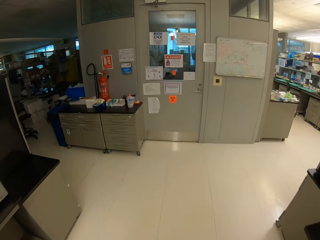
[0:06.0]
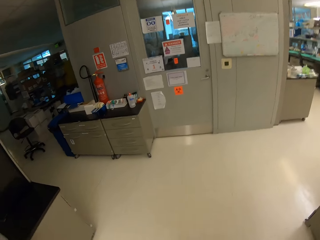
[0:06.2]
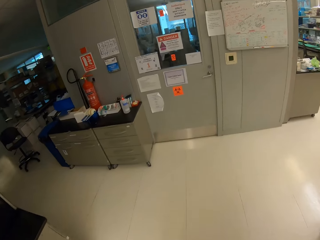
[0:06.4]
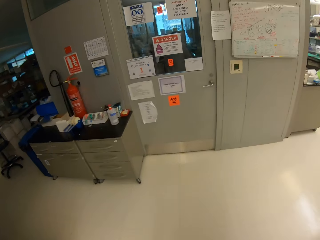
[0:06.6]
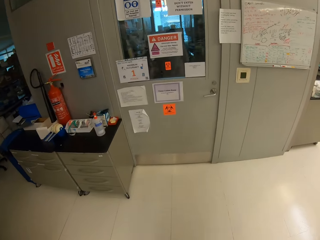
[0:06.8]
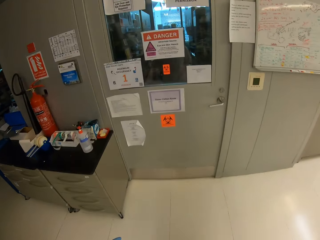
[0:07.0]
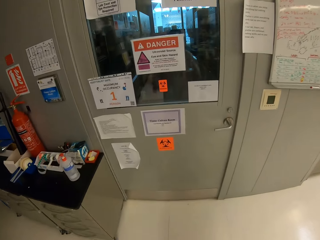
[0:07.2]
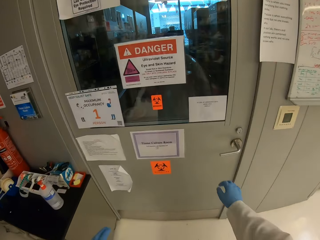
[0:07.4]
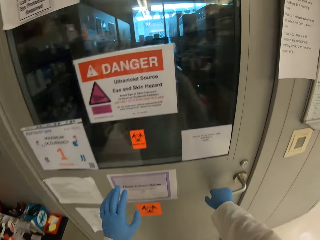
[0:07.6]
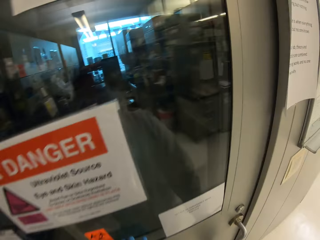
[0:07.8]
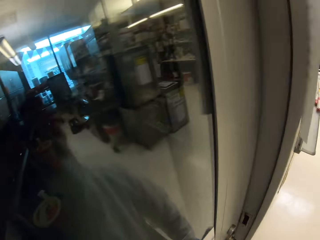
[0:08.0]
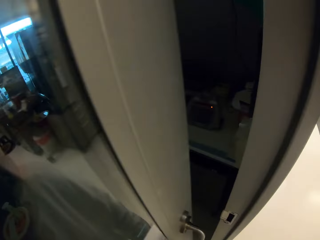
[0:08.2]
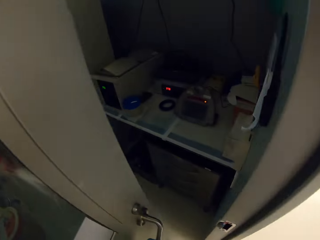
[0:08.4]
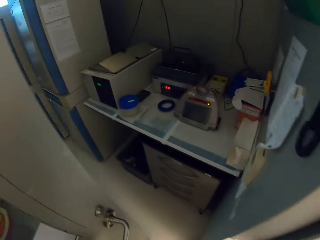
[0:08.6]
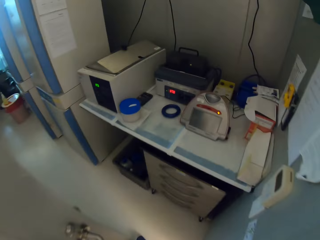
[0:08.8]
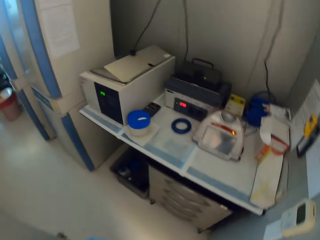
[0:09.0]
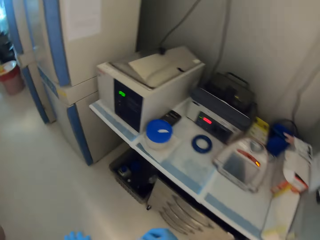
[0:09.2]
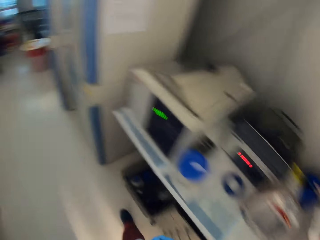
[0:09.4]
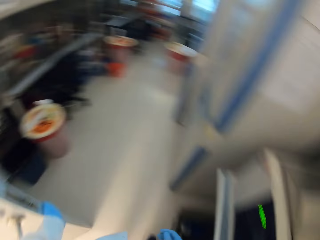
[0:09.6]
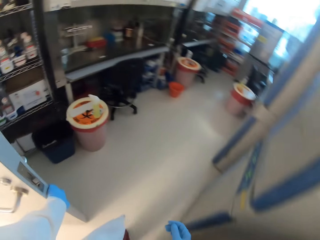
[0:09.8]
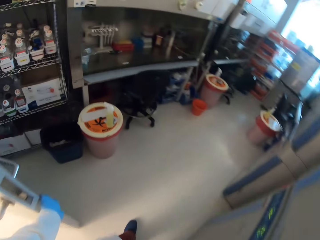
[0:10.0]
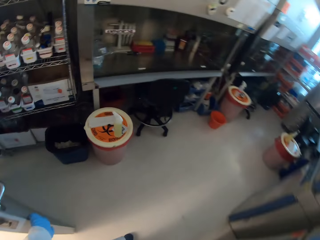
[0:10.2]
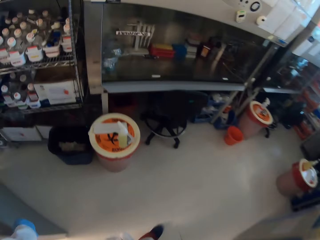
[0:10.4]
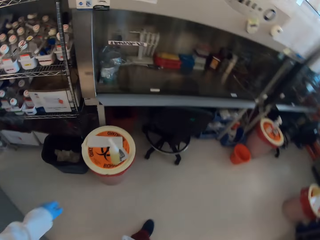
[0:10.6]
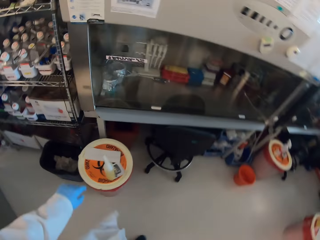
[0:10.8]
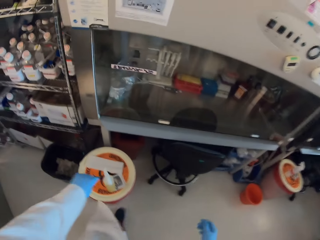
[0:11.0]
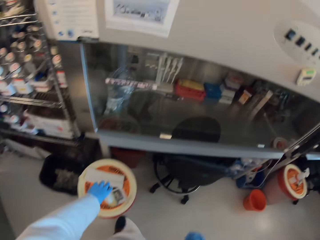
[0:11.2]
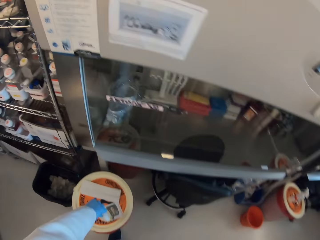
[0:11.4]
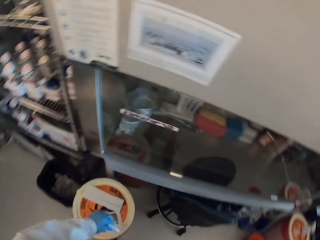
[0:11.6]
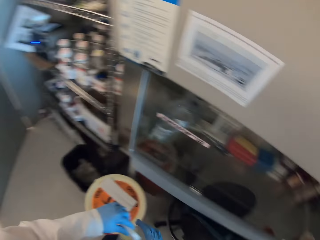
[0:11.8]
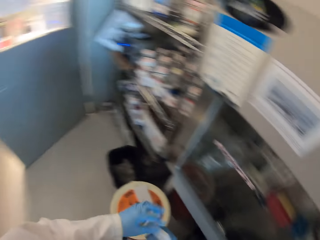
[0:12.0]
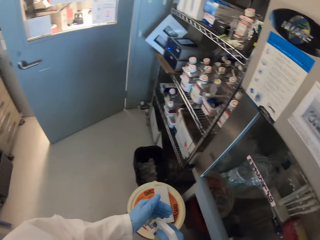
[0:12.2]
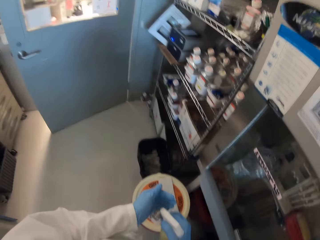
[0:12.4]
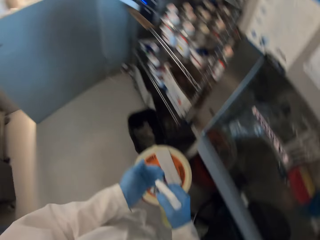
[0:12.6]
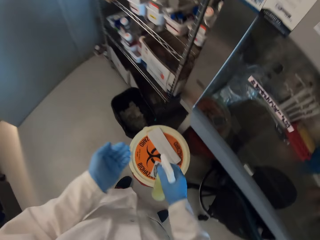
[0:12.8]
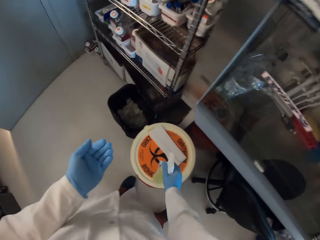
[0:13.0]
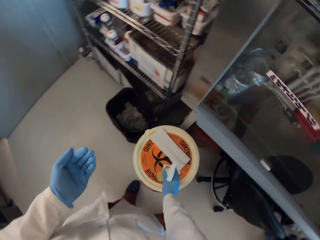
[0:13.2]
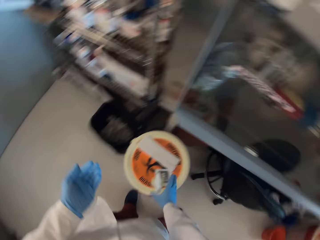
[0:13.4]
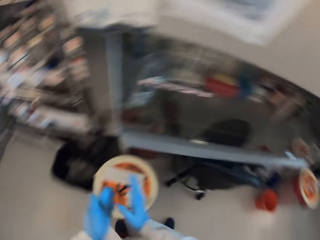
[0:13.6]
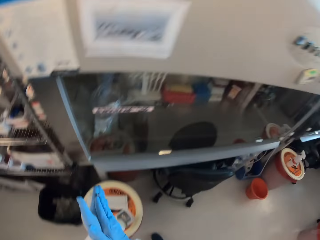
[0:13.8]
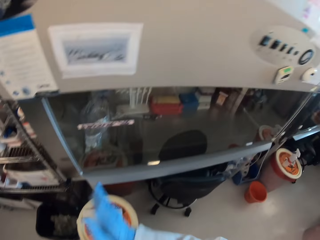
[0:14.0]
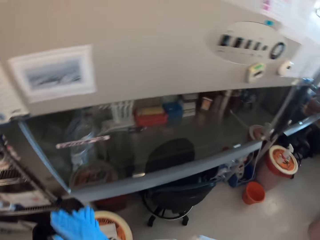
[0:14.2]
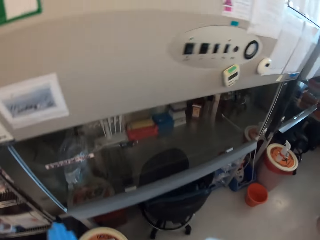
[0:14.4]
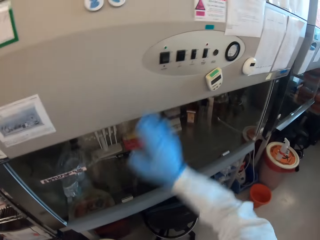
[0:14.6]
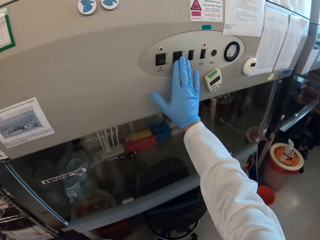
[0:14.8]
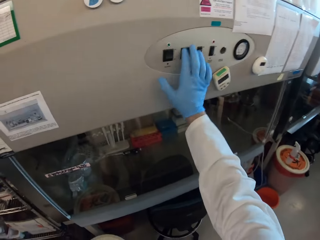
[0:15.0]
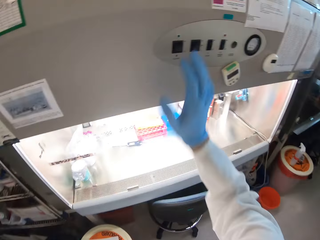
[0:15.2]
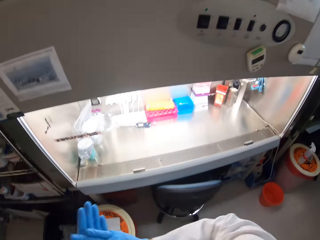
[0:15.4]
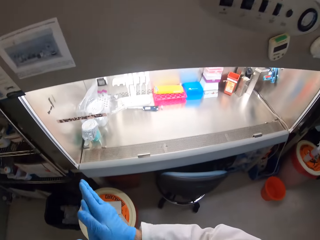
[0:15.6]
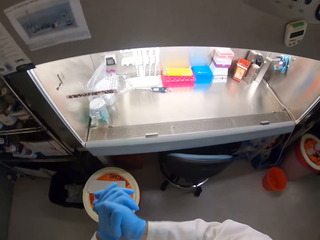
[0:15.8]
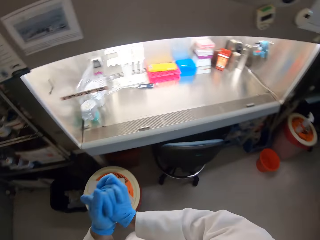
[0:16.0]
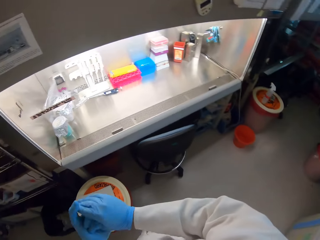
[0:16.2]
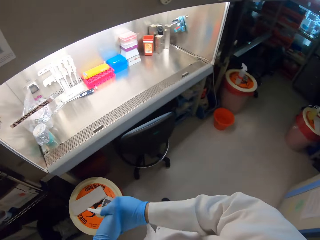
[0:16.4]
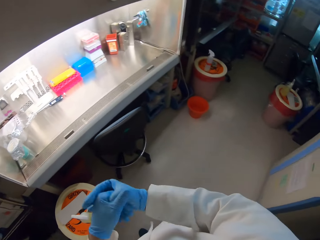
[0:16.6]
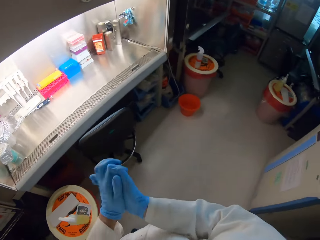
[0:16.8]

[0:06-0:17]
The camera wearer opens a door. They walk in a room. They pick up sanitizer, sanitize hands, and return the sanitizer. They light a work area. They open the machine.

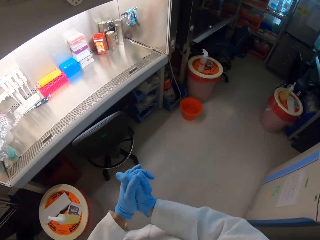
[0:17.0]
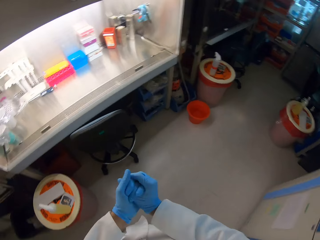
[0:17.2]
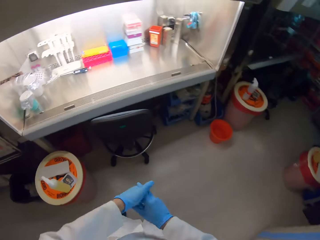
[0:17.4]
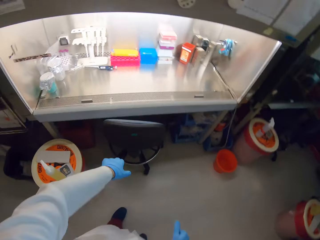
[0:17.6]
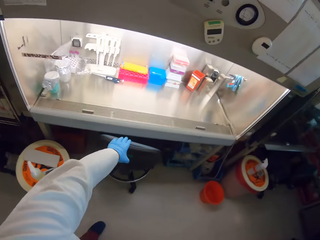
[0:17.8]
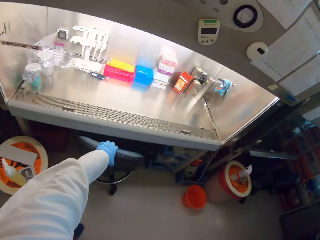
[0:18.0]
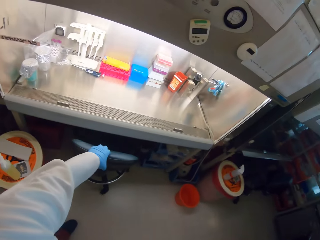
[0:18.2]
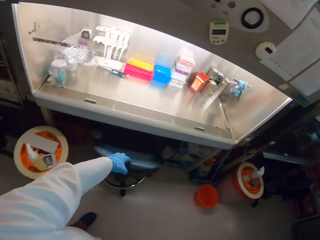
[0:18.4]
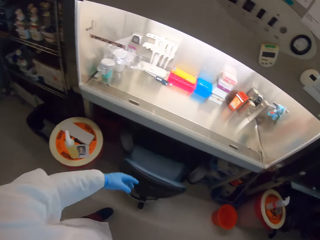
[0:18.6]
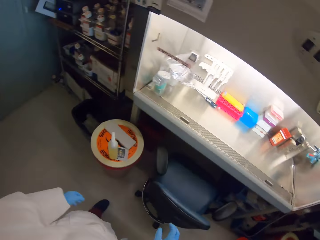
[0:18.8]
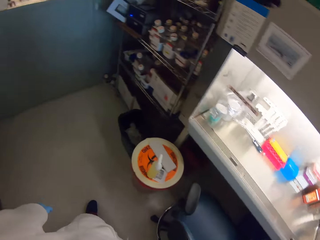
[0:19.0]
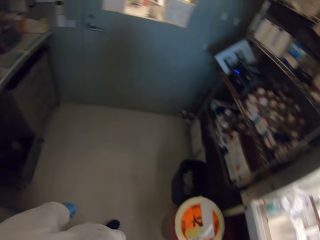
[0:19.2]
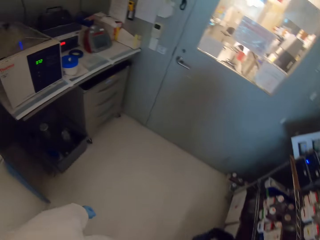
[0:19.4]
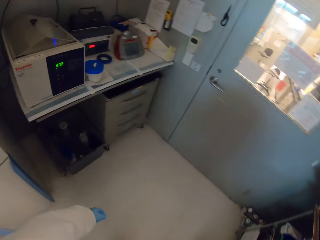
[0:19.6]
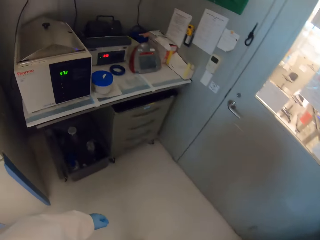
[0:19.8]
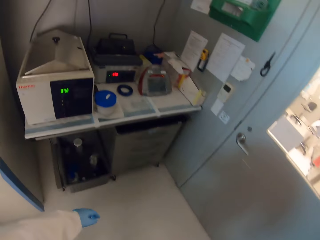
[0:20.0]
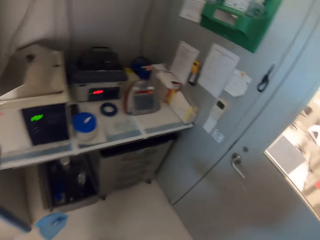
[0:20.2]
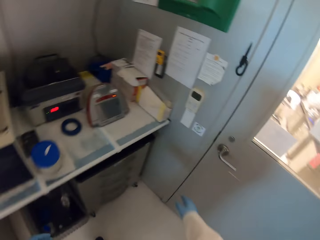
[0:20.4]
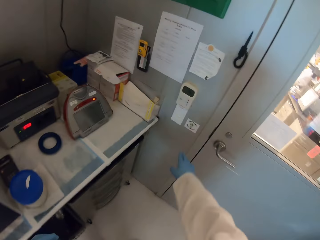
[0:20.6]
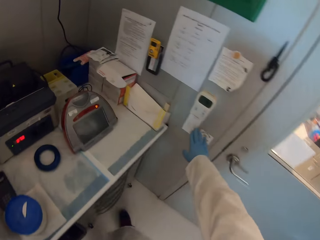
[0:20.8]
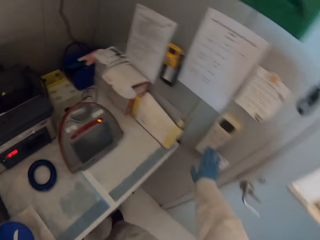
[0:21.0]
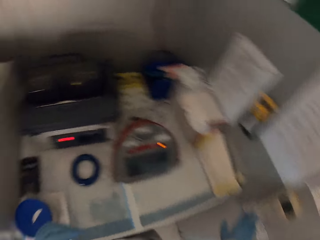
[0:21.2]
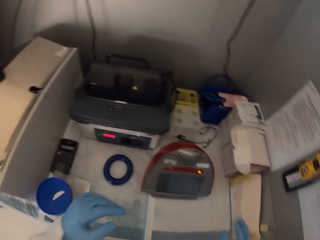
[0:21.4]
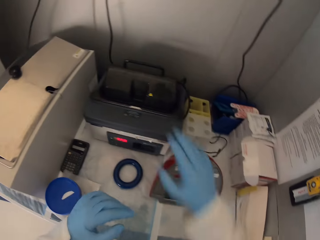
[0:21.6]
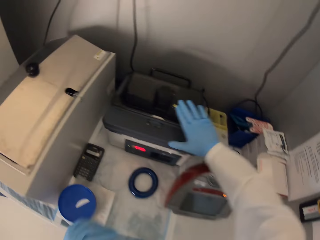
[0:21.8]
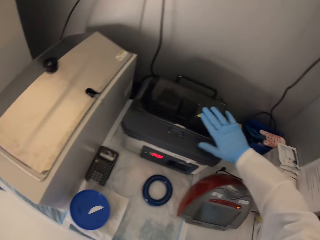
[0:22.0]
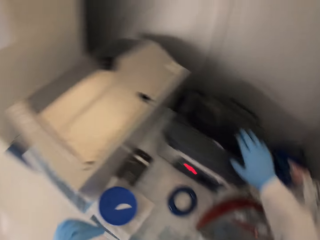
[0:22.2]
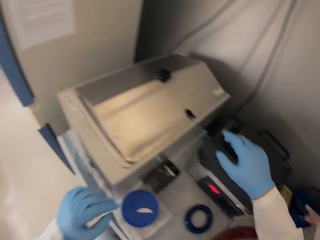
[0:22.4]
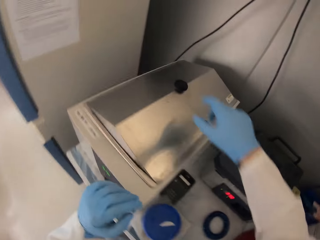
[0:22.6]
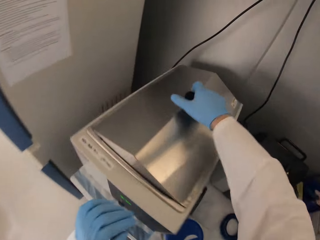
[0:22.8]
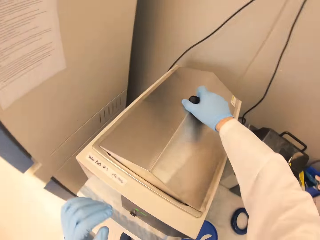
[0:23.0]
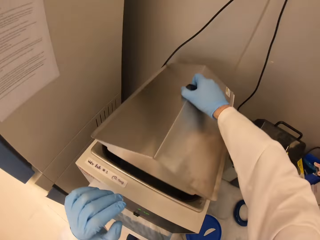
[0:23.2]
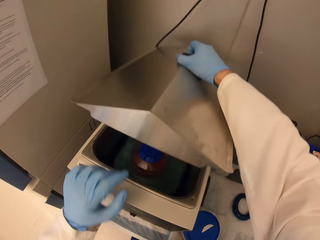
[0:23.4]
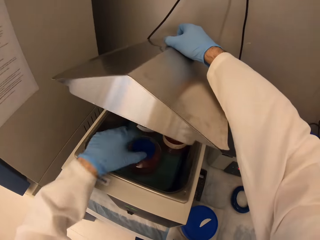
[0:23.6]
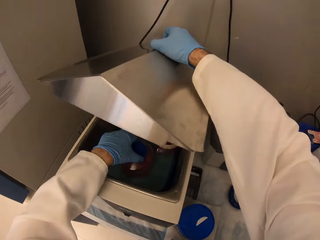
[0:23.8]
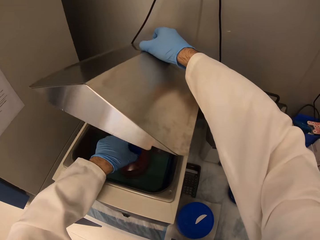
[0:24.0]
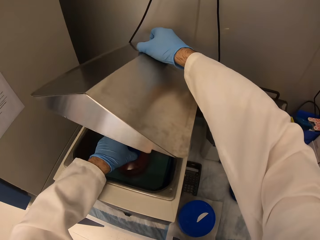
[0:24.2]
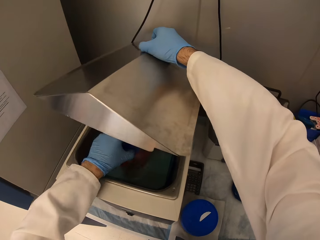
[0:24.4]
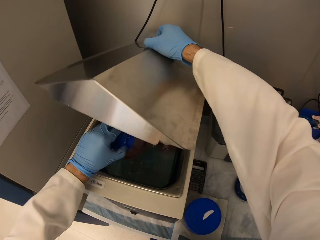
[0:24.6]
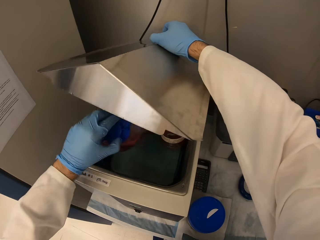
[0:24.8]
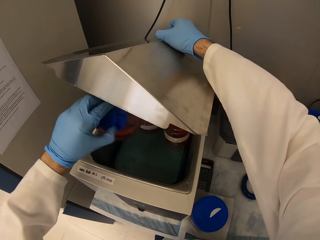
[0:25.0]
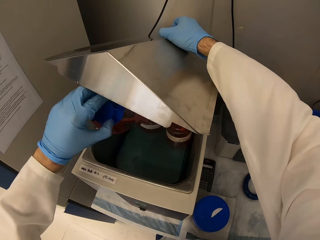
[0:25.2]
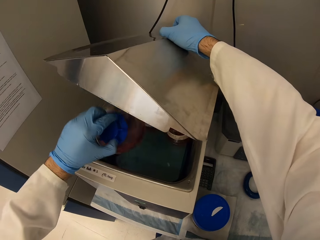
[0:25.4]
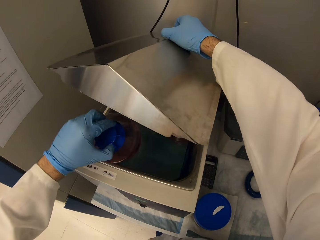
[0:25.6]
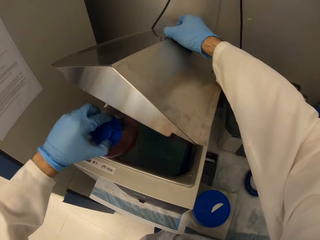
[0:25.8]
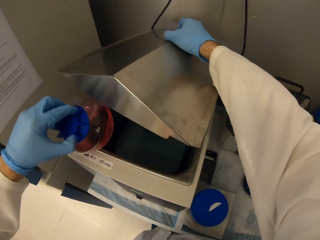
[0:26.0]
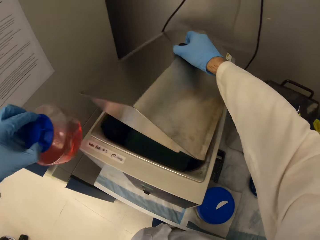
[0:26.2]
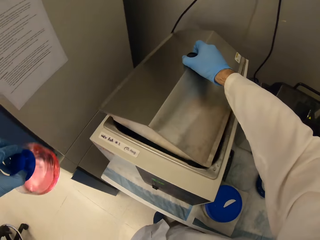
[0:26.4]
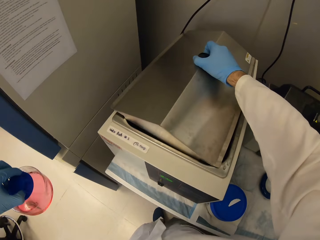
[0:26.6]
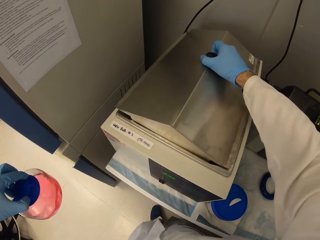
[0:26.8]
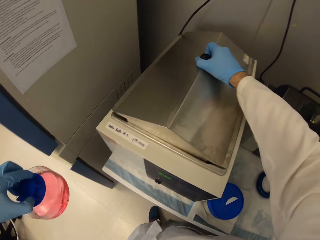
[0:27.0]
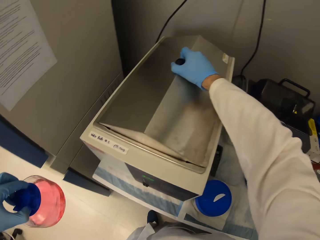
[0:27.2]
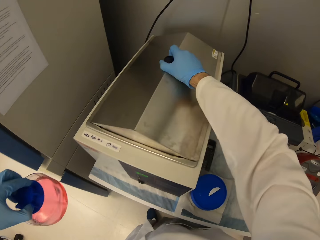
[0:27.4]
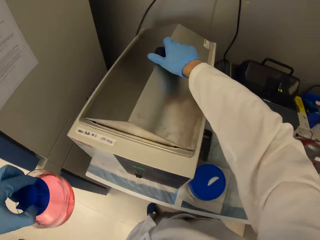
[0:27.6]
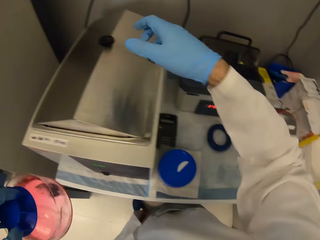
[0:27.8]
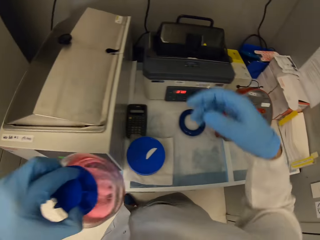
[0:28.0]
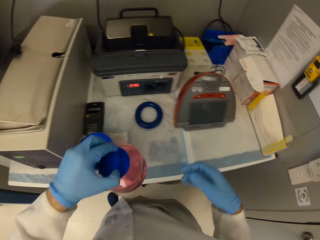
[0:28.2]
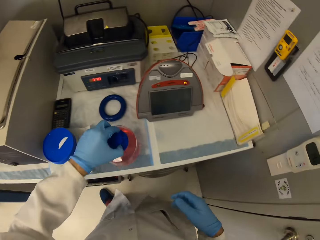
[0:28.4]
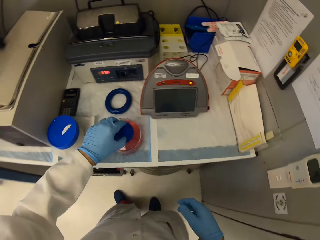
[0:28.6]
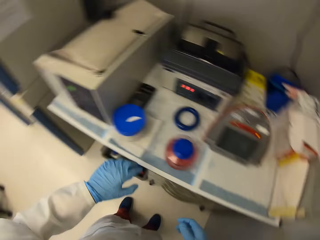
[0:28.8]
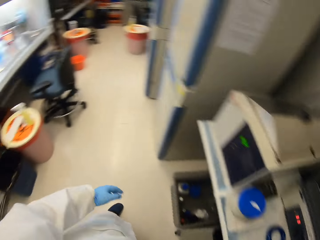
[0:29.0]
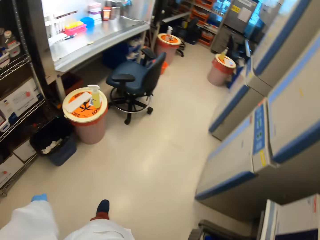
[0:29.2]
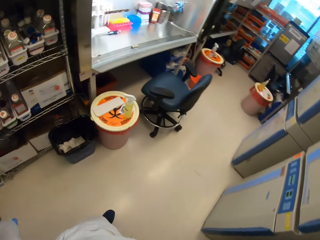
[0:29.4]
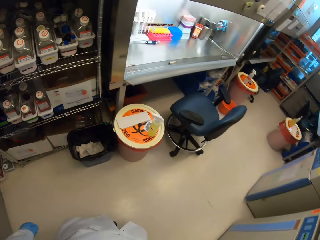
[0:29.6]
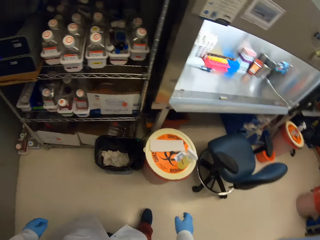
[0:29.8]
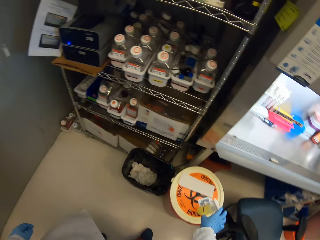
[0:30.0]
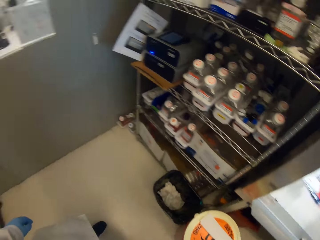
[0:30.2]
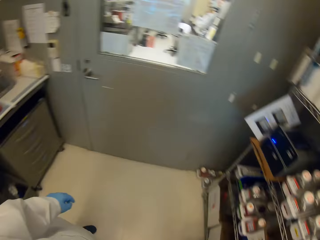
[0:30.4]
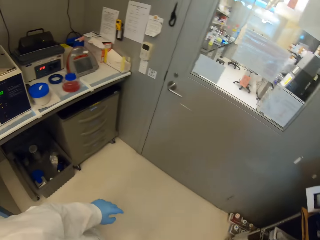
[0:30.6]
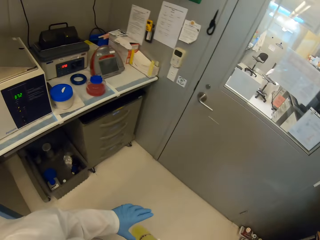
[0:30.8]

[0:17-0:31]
The camera wearer pulls a chair. They walk in the room. They turn on the machine. They open the machine. They take a bottled solution from a cooler. They close the machine. They put the bottled solution on the table. They look around. They pick up the disinfectant.
